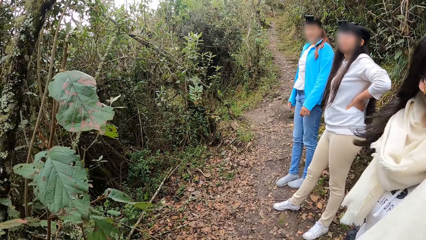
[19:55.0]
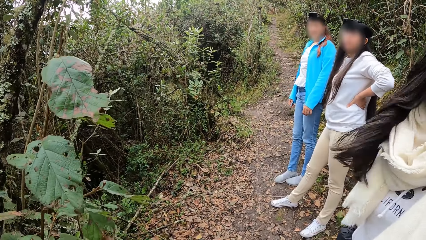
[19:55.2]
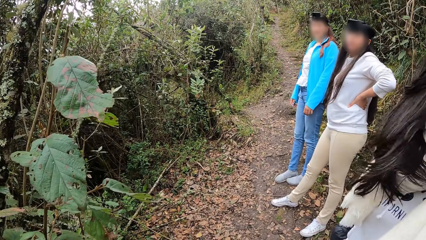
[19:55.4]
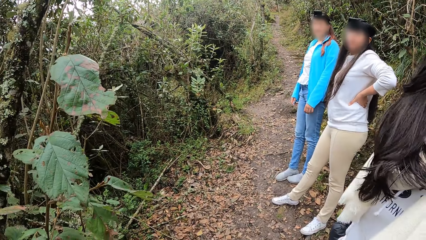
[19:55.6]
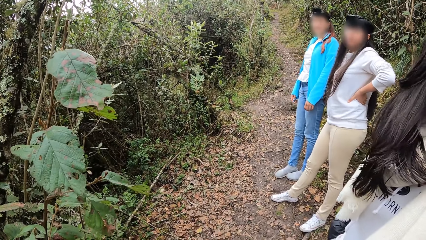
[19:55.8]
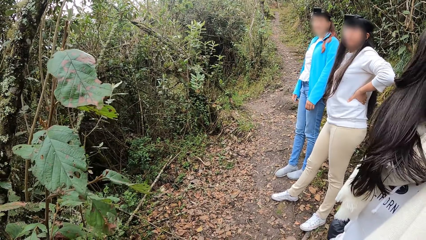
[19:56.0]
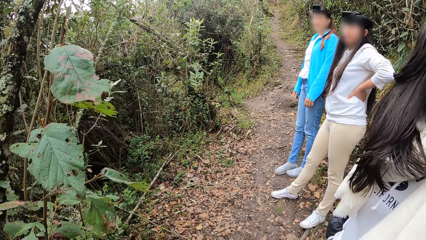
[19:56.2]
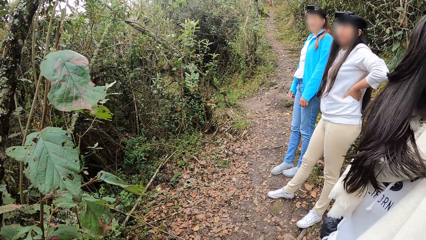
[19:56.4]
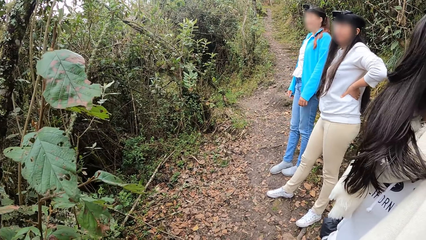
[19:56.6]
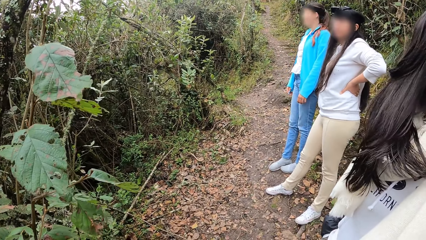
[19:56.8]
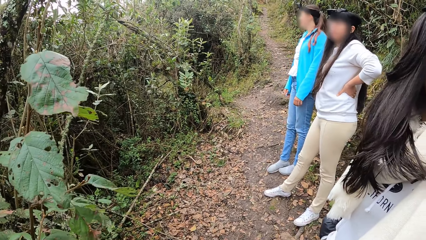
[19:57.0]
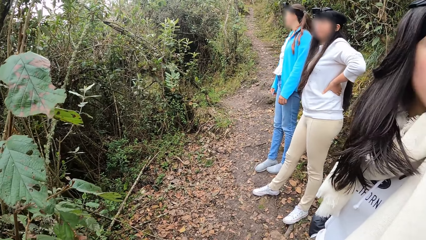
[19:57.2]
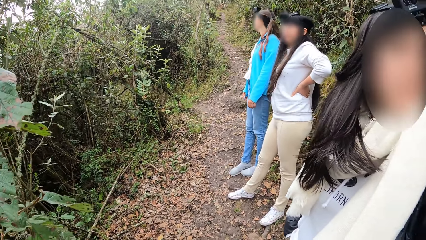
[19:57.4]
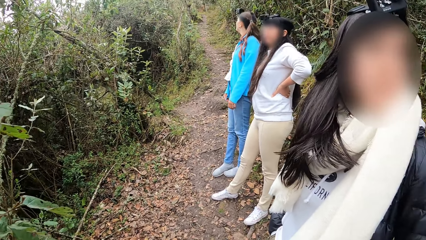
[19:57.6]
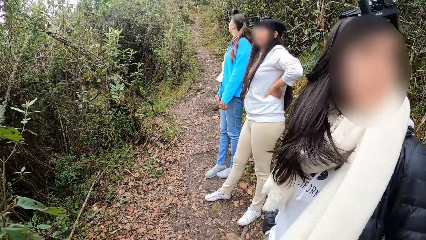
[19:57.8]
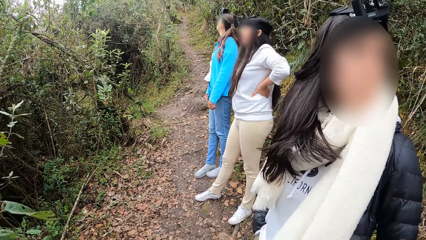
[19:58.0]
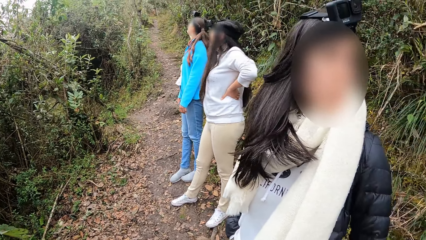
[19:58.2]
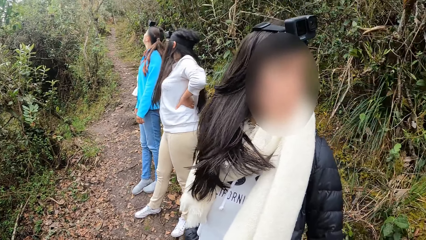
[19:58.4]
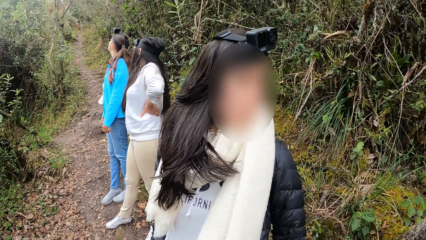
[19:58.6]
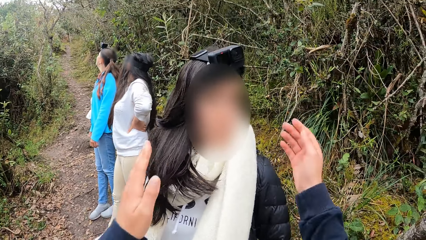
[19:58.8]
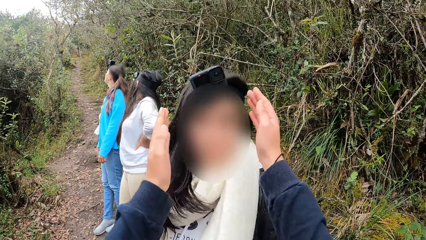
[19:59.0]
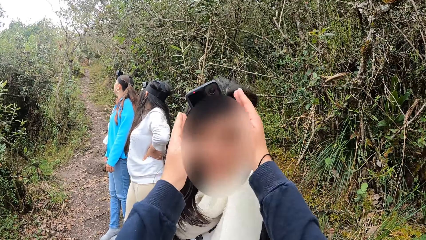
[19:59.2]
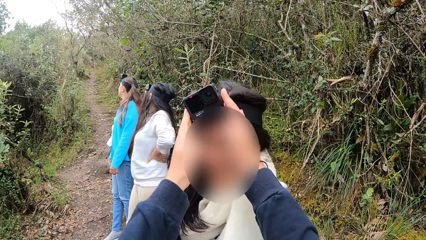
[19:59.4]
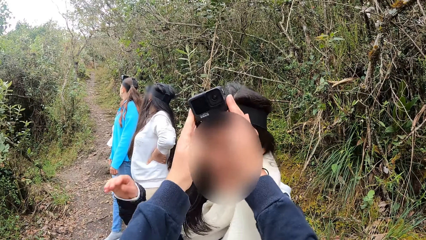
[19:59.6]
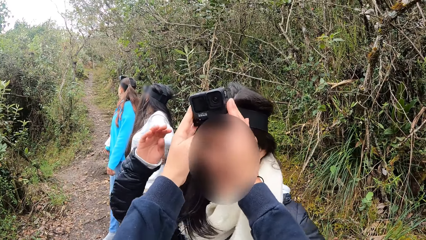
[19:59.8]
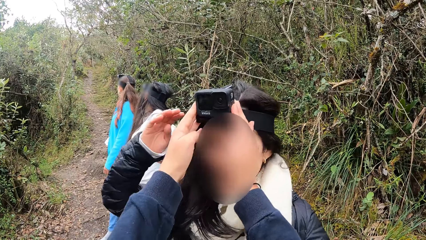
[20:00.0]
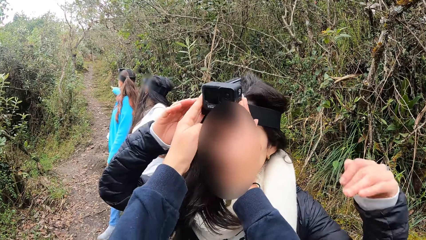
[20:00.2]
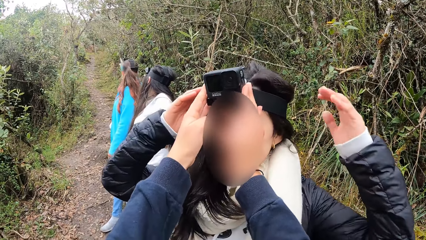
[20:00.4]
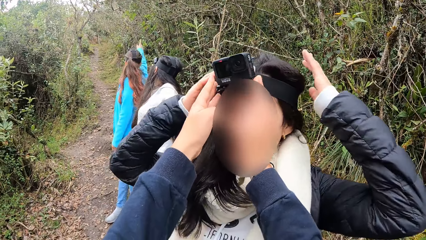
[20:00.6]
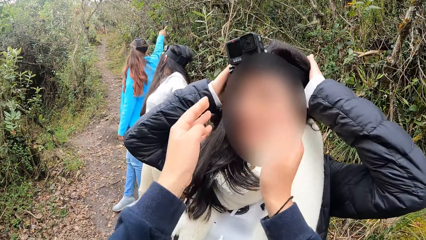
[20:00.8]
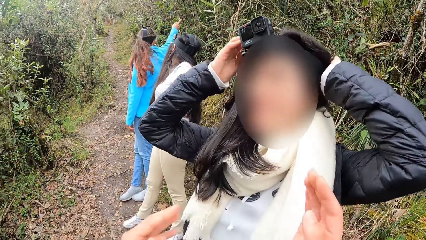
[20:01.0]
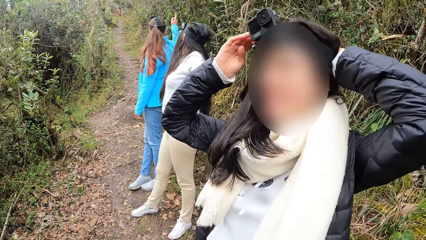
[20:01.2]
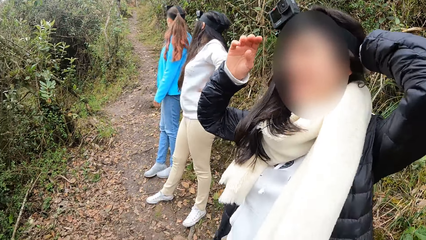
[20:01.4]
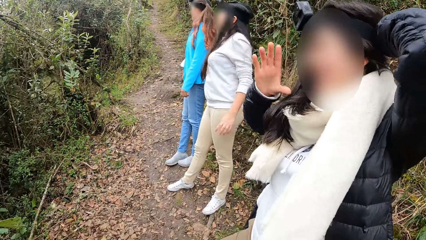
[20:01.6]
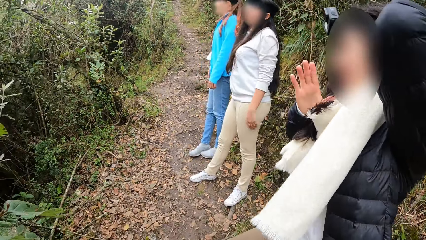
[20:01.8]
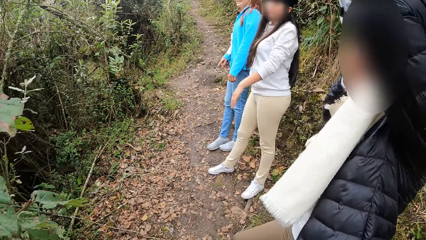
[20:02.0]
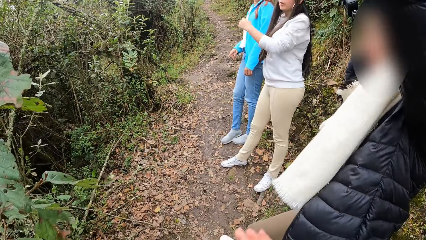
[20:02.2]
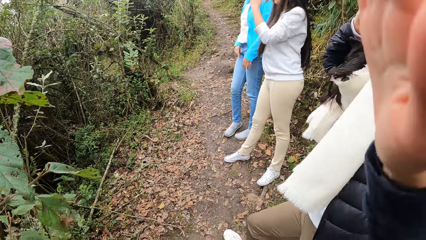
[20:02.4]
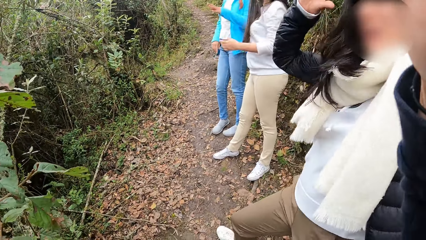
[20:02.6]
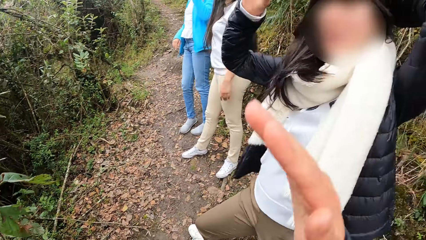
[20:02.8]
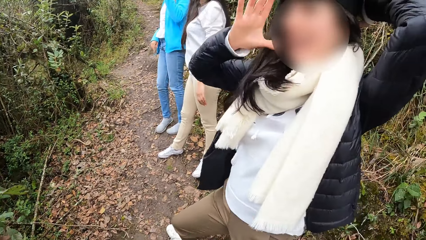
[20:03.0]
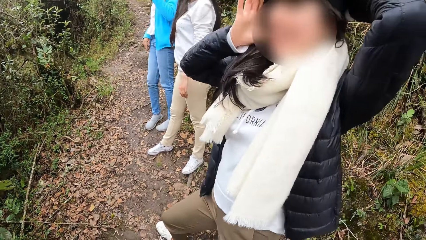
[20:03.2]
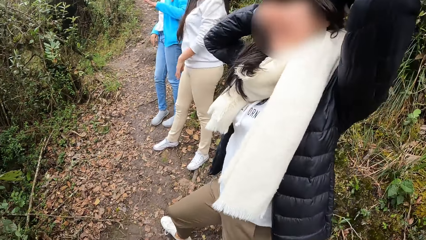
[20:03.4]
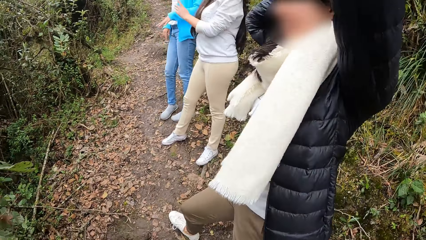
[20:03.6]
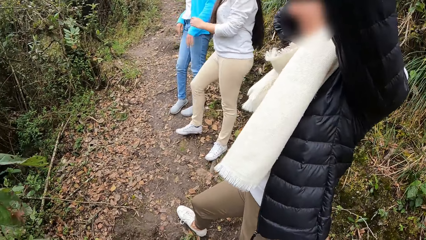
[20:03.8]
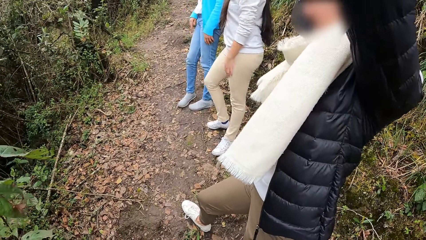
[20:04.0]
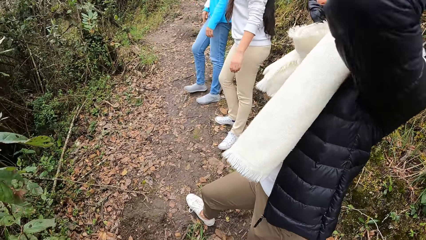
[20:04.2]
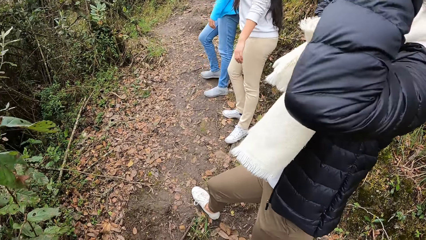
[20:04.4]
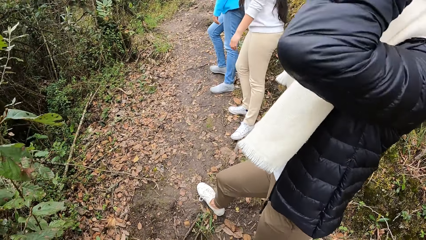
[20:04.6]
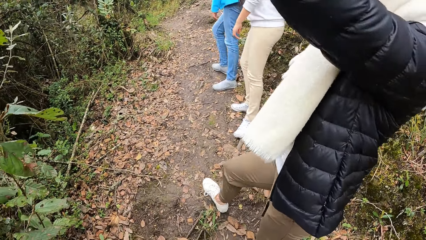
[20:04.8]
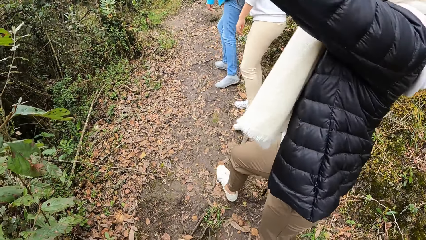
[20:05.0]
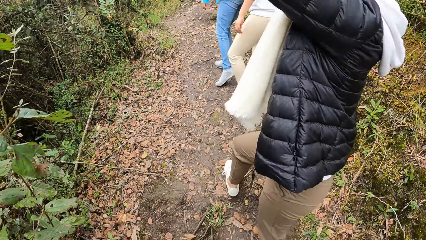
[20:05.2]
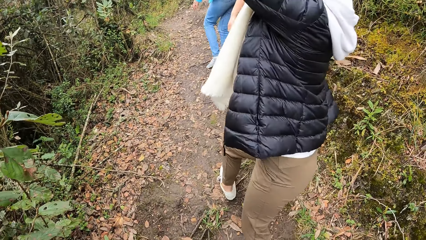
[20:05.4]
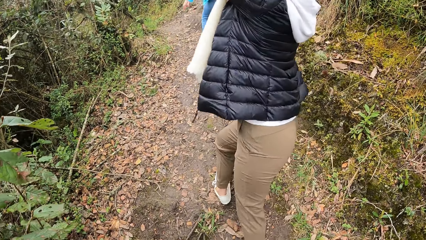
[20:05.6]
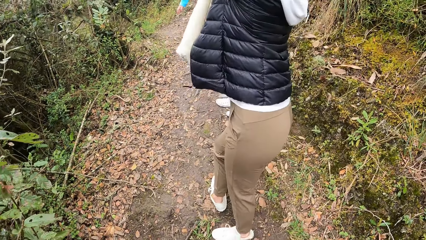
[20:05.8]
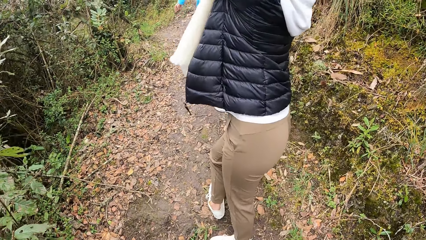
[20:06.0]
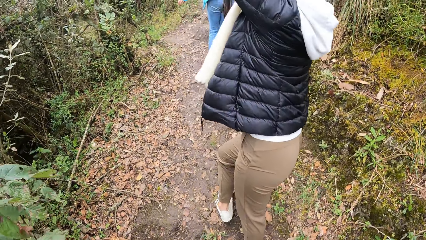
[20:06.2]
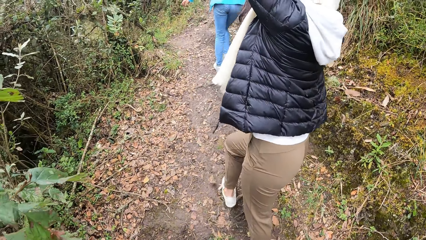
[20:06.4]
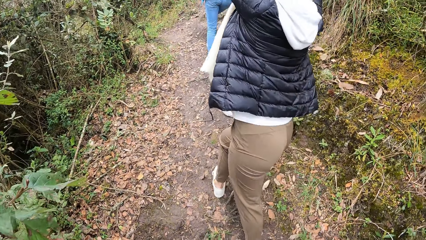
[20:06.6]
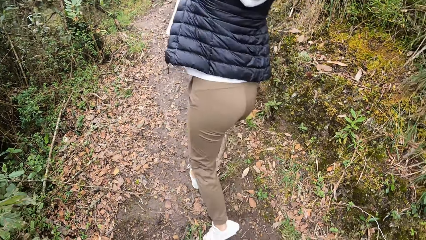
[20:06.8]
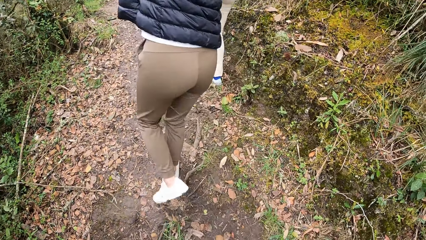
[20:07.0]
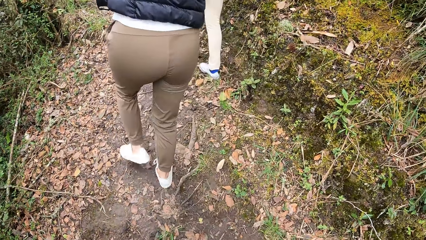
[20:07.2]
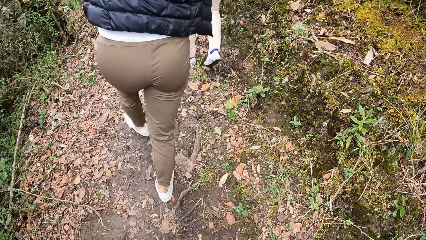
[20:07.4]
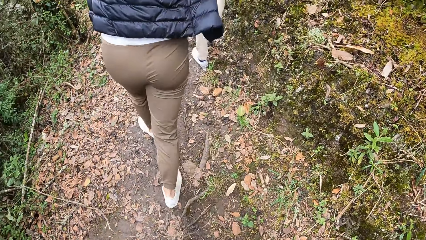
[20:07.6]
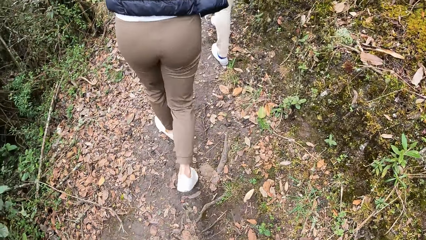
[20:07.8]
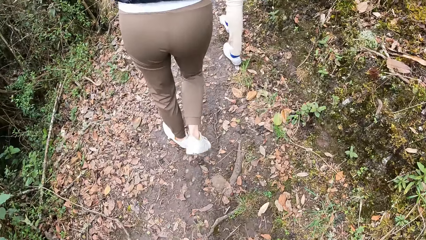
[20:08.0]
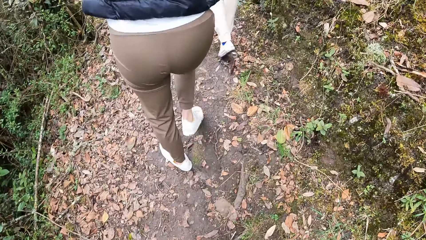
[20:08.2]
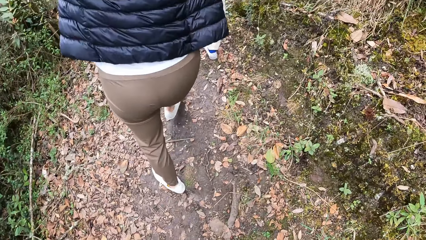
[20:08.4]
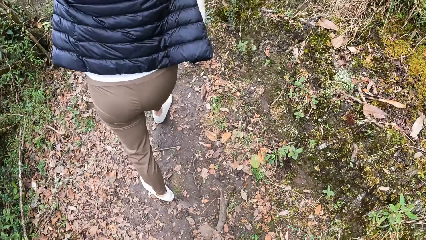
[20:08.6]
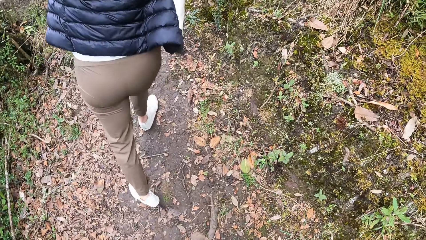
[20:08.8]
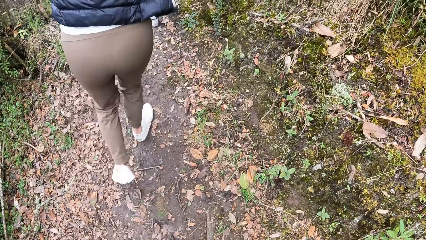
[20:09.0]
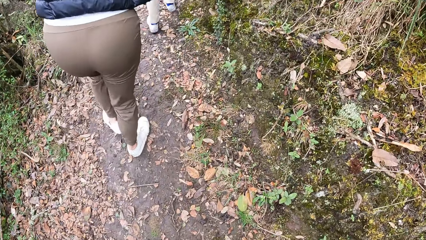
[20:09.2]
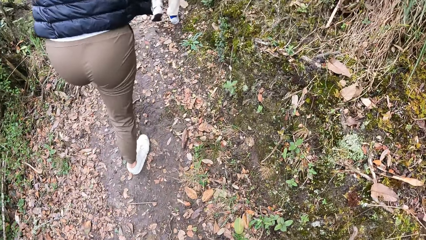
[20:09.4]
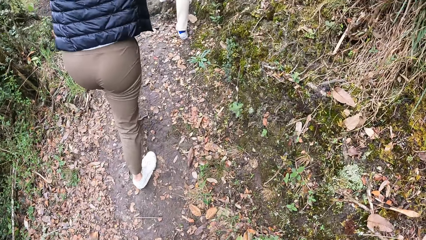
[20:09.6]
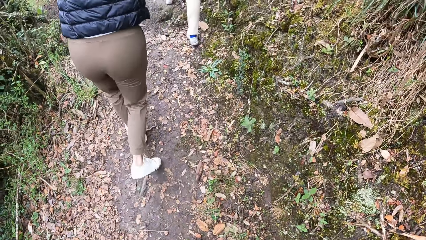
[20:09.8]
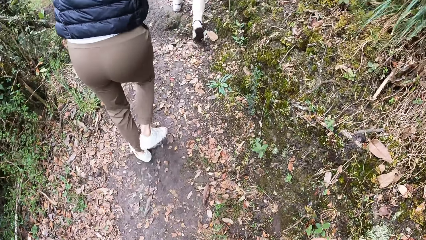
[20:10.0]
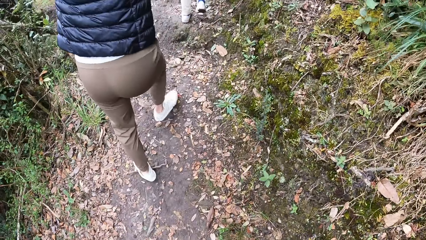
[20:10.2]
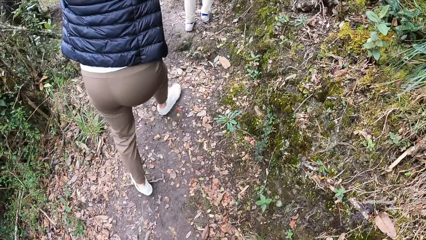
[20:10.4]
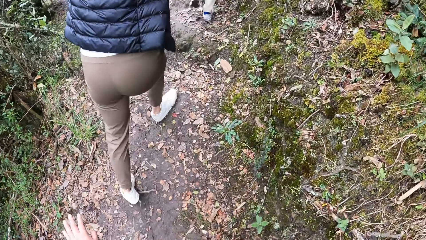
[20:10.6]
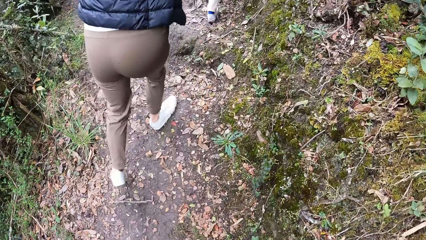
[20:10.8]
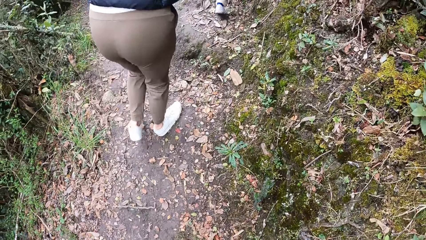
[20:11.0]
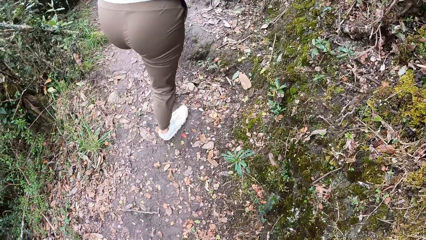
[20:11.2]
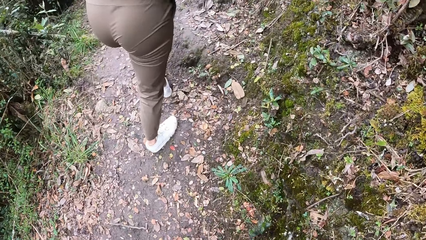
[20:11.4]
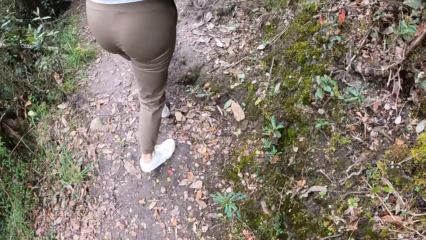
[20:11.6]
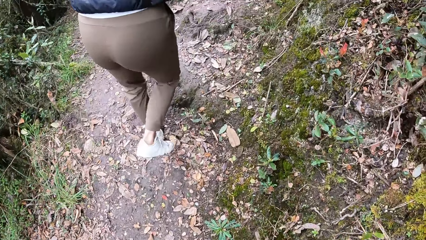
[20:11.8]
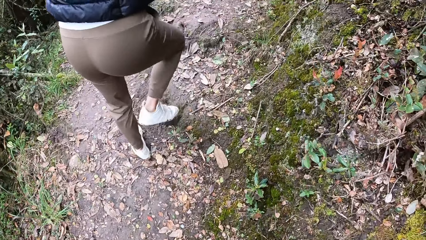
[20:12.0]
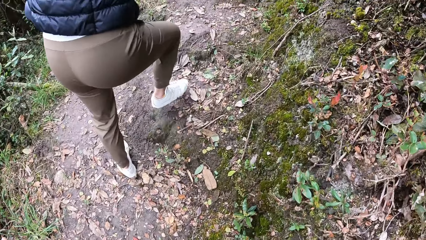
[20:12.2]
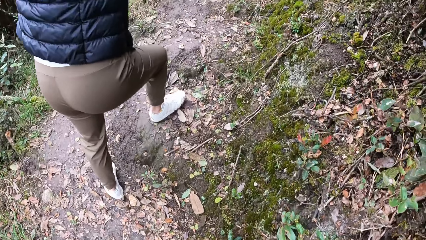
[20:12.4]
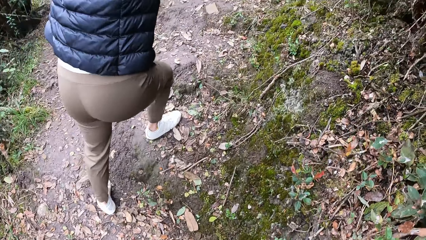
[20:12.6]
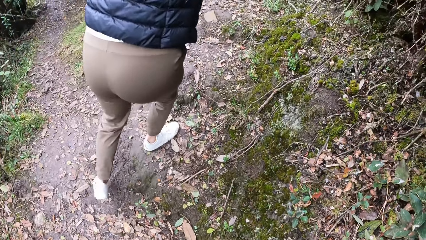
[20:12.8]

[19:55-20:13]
The camera wearer talks to a woman. They adjust a camera on the head of the woman with both hands. The woman adjusts her hair with both hands. The camera wearer talks to the woman. They walk up the mountain with the woman, another woman and a third woman.
